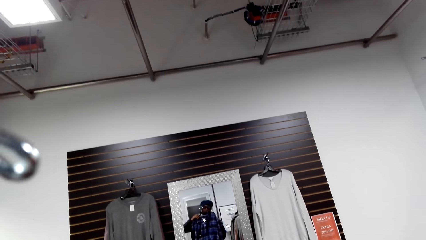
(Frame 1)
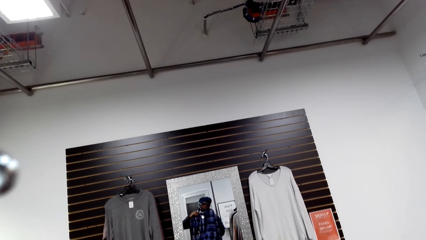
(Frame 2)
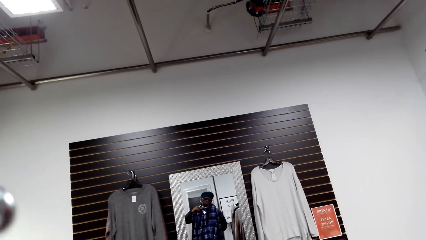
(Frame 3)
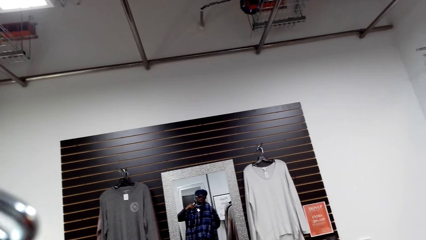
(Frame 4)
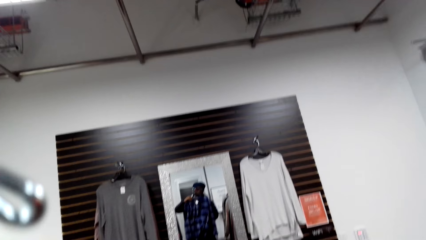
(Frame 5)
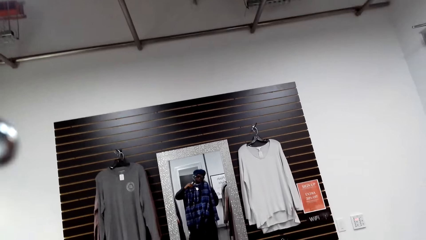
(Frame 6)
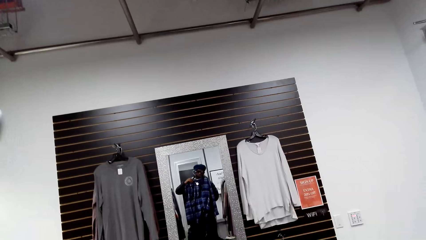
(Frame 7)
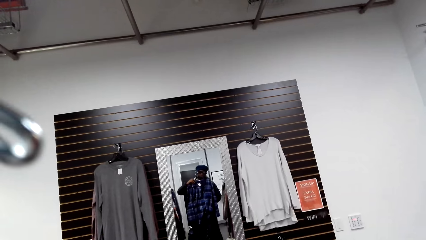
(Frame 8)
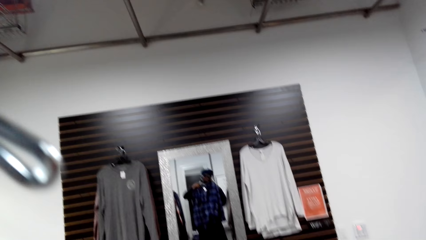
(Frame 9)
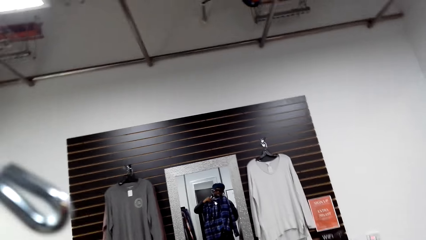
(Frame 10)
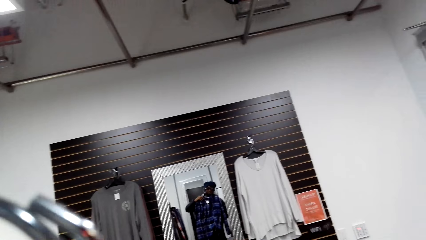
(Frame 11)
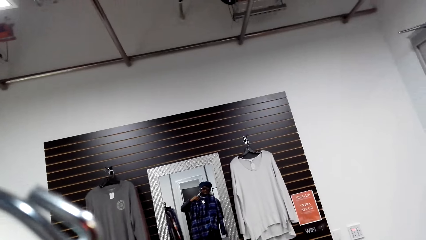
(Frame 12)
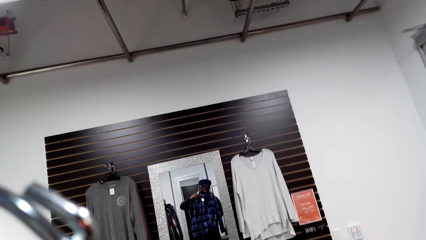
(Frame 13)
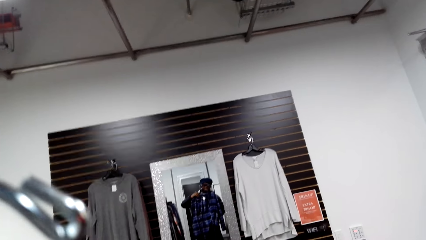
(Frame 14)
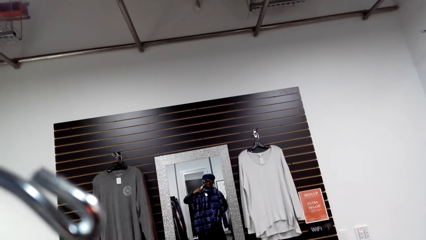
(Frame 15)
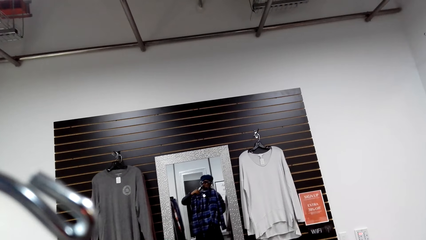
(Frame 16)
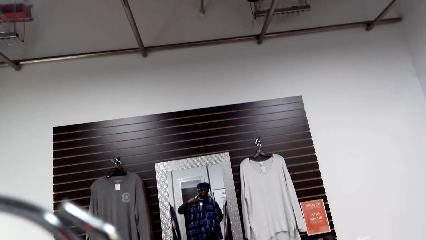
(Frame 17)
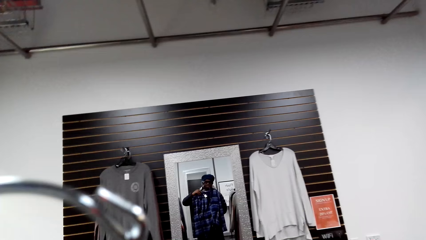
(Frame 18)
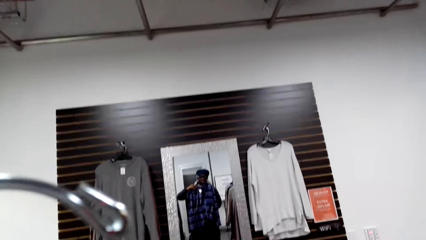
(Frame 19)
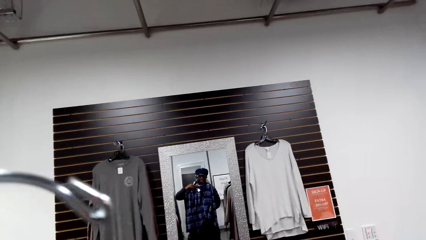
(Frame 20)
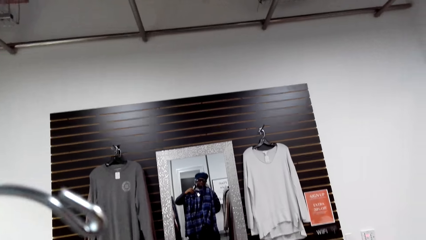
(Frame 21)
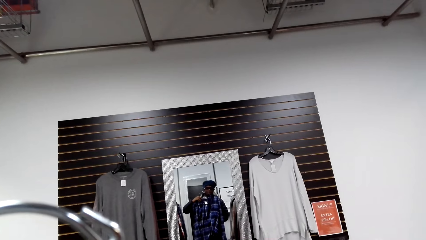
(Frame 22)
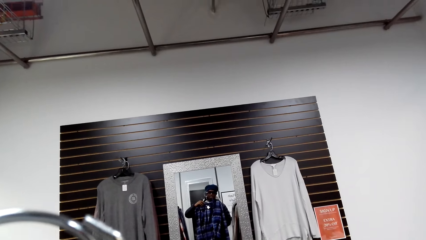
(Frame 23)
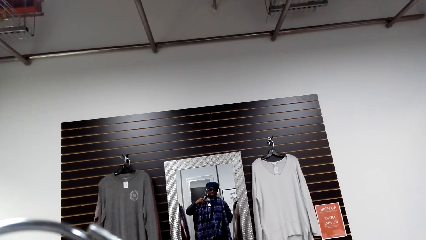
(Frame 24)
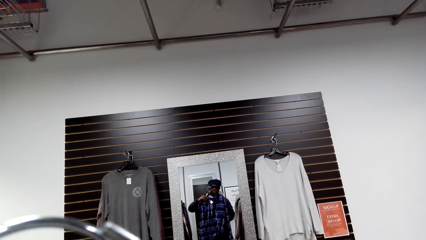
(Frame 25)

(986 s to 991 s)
The camera wearer looks at the mirror.

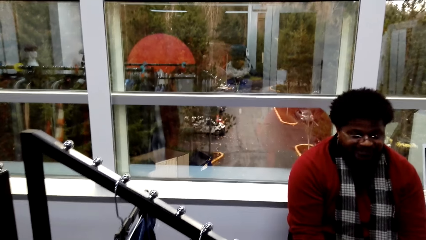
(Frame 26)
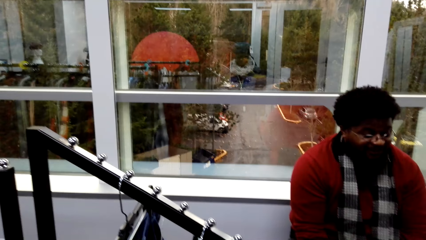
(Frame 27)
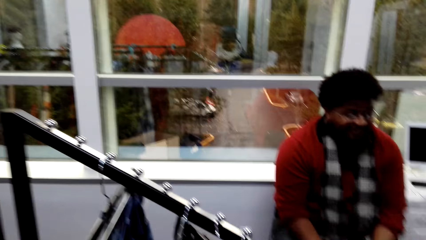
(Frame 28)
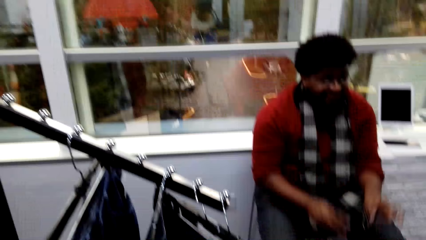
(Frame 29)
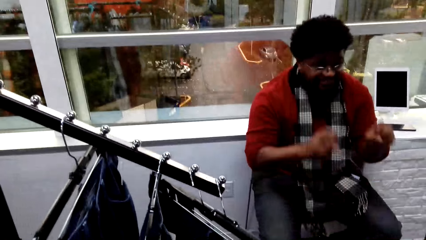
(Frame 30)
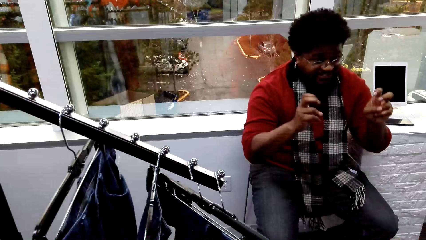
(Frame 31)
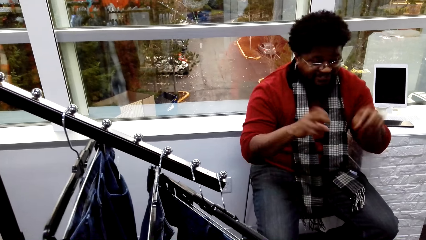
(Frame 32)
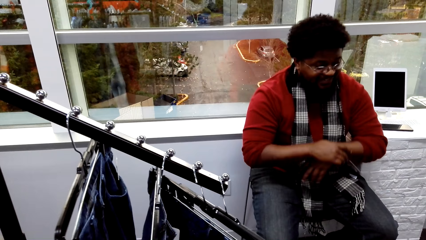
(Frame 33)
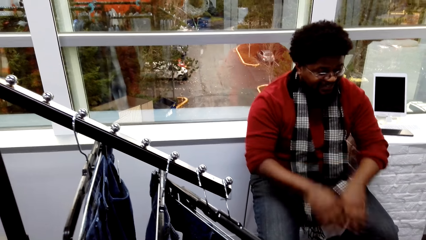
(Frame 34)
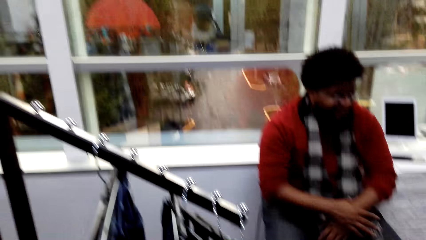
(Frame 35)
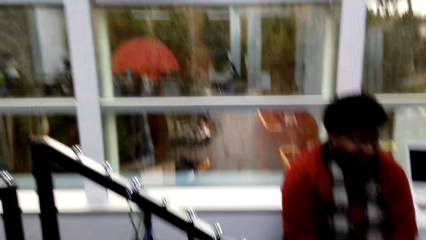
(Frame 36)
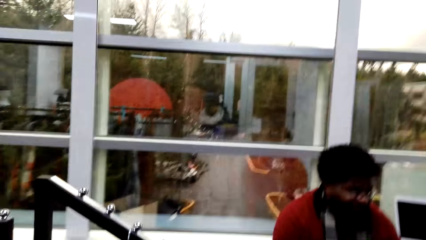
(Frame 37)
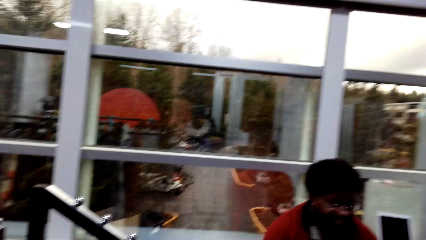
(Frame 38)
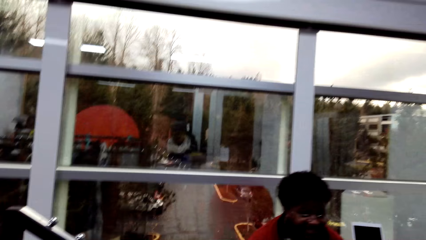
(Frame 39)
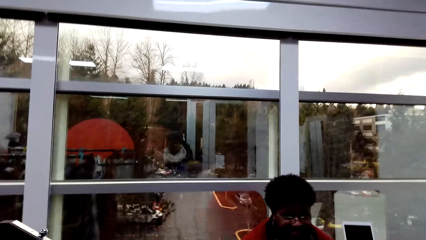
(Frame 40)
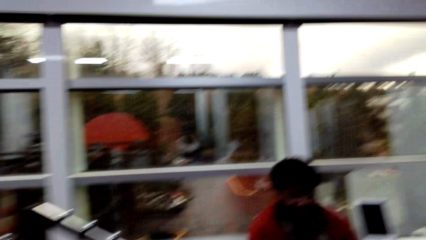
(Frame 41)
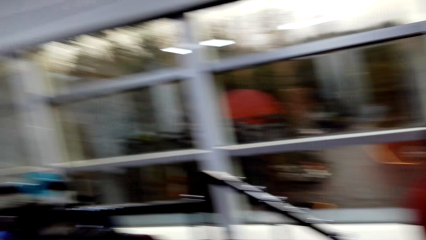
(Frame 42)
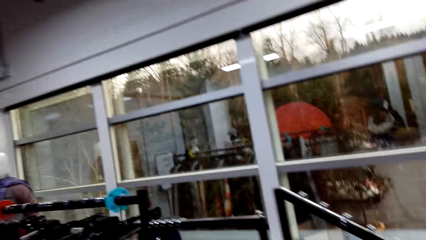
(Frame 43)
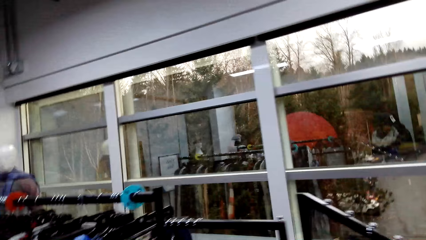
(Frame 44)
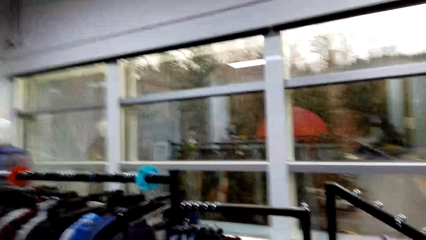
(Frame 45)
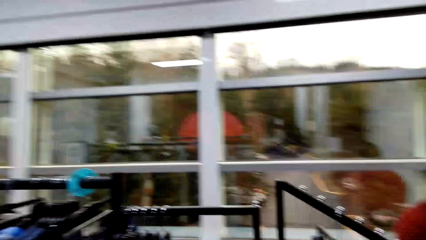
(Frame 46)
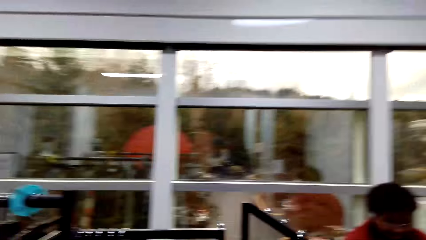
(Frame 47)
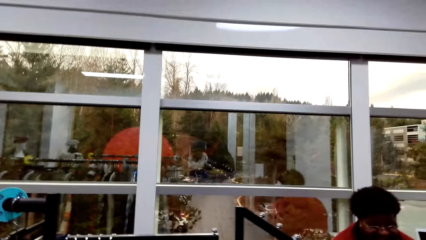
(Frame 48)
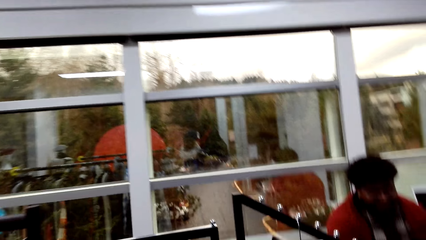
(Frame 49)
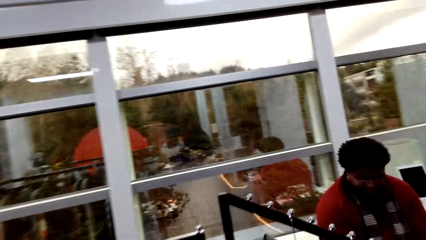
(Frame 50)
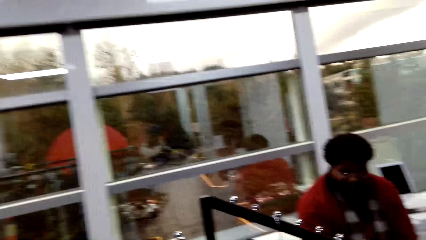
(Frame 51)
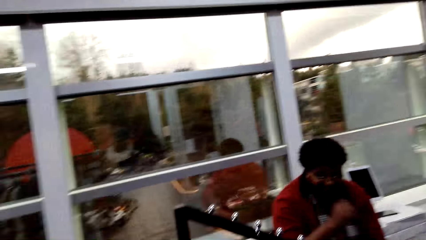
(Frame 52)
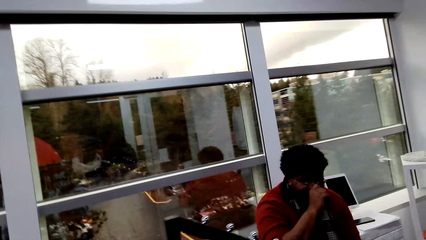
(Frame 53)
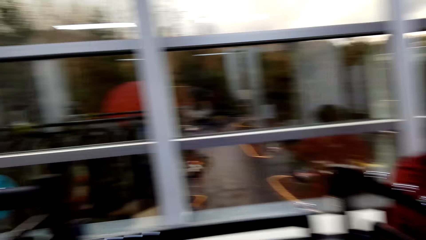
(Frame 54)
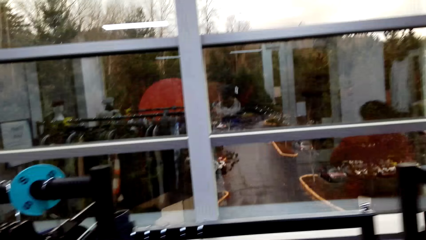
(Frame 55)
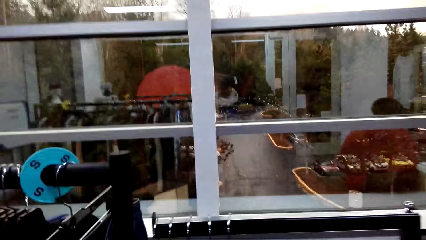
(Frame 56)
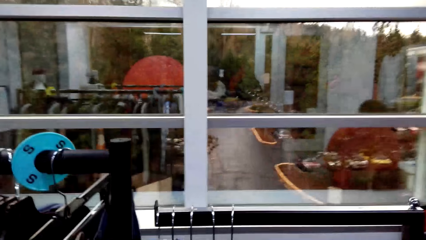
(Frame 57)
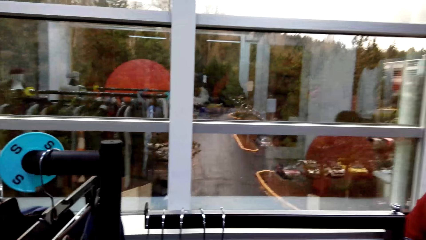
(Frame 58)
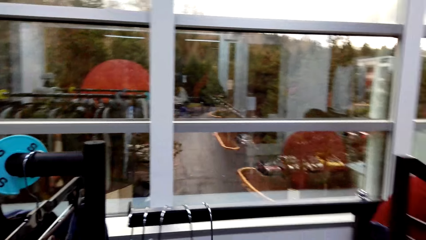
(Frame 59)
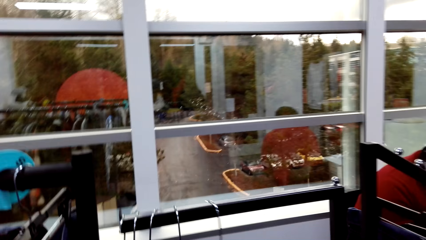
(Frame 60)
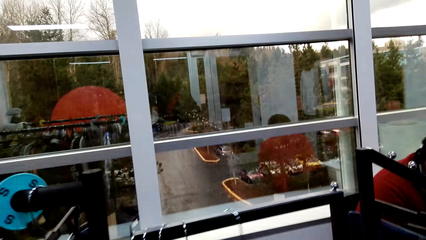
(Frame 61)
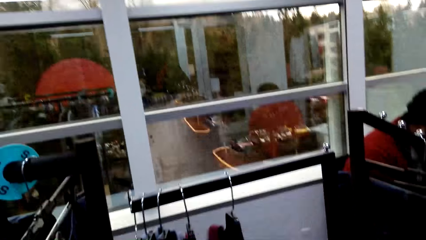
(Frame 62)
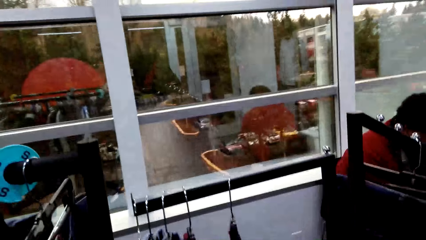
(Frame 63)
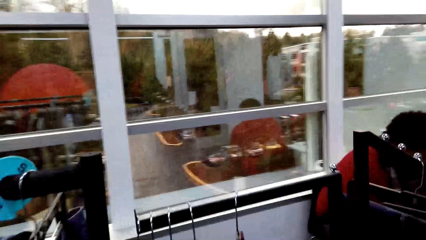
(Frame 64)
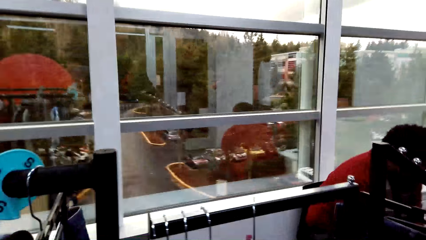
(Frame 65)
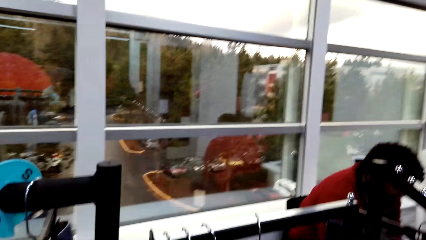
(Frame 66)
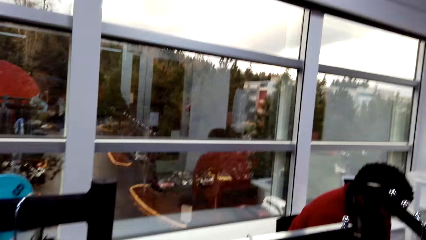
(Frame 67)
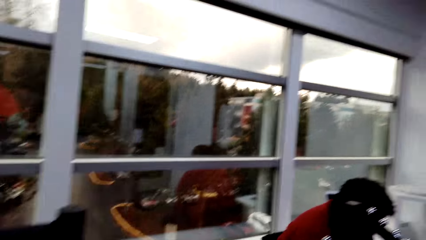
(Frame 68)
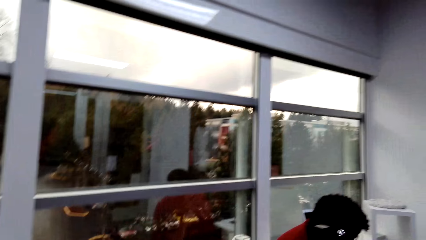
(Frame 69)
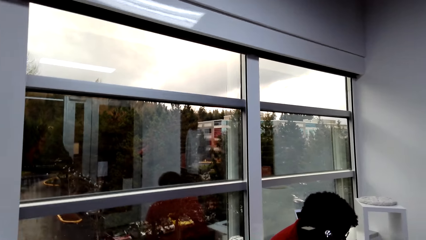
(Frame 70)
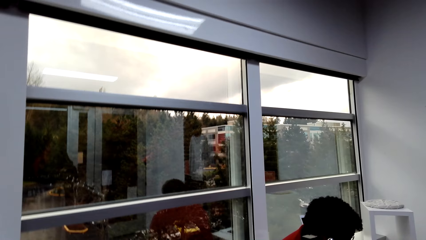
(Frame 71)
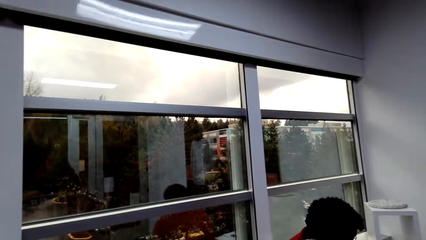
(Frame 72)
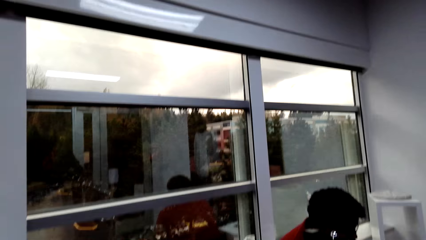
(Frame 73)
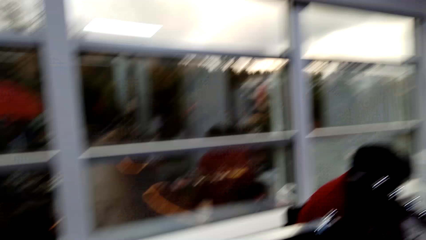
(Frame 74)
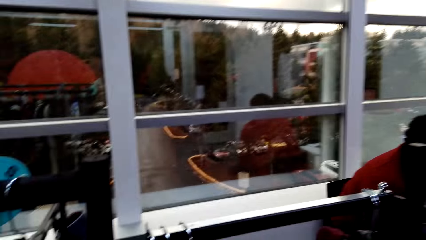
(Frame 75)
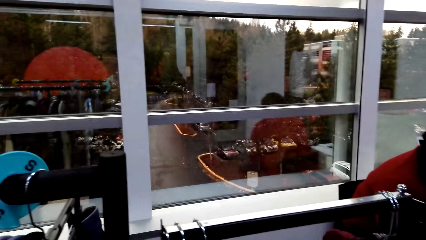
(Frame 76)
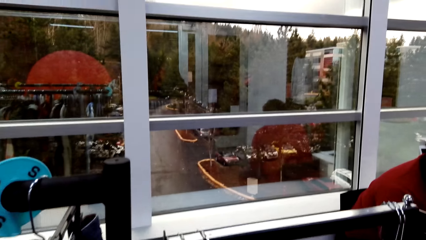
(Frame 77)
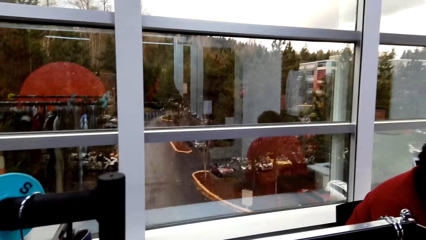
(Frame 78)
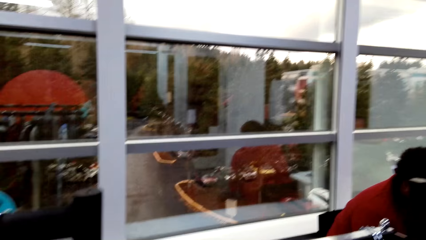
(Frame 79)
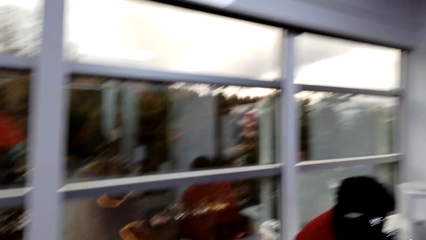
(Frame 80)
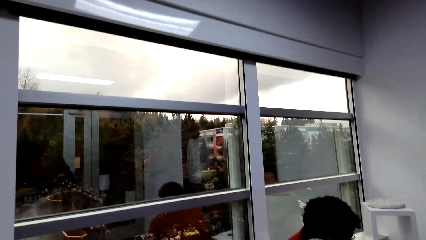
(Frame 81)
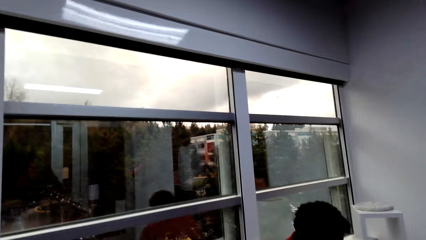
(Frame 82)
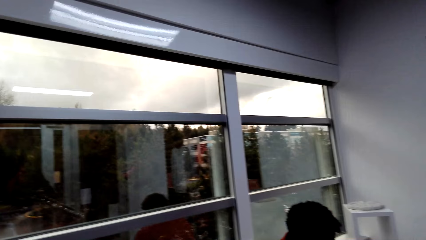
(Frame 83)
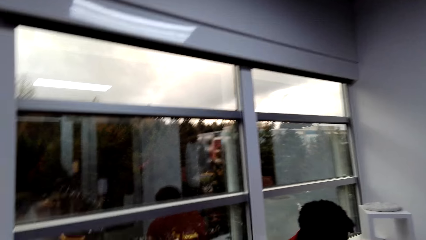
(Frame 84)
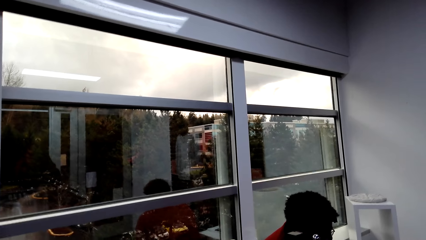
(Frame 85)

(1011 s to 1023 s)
A man raises his hands. The camera wearer walks around the clothes store.
